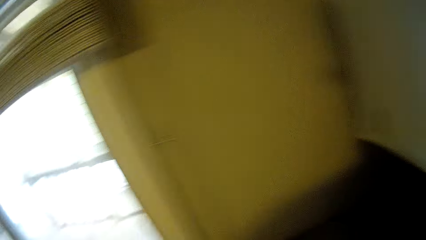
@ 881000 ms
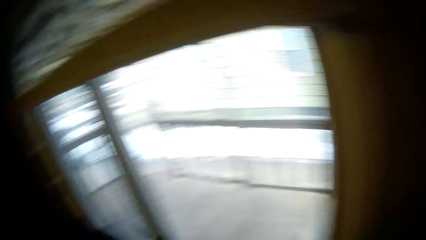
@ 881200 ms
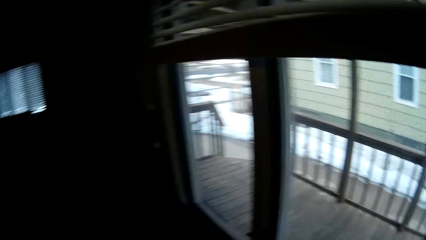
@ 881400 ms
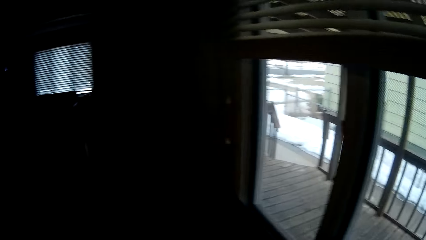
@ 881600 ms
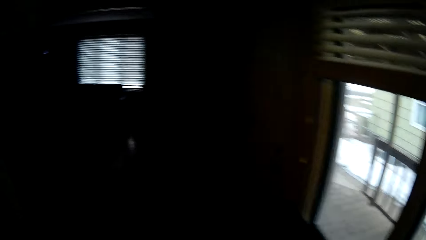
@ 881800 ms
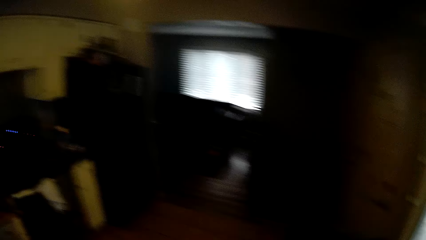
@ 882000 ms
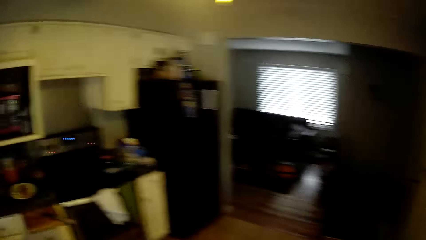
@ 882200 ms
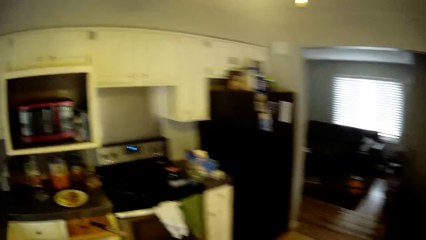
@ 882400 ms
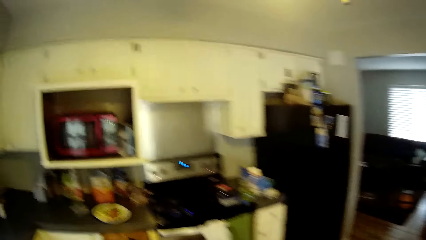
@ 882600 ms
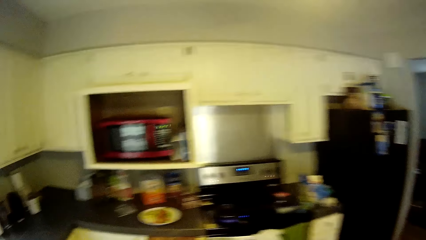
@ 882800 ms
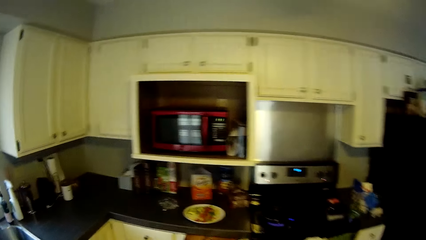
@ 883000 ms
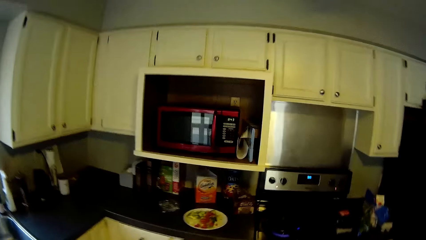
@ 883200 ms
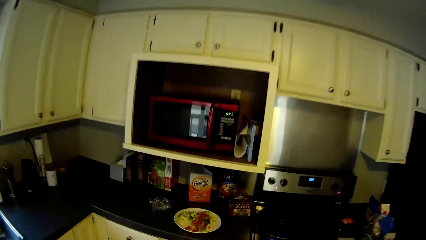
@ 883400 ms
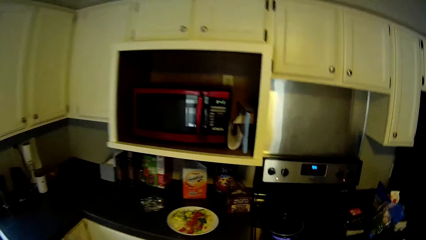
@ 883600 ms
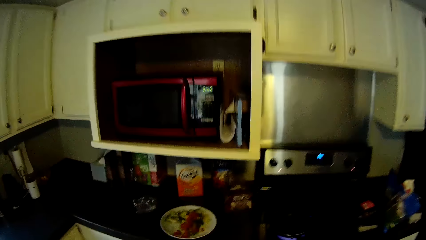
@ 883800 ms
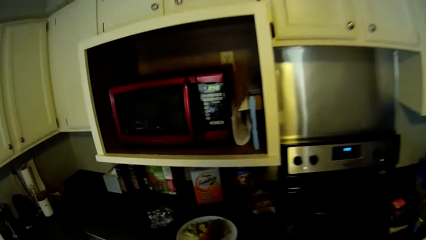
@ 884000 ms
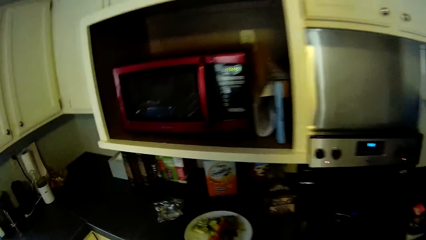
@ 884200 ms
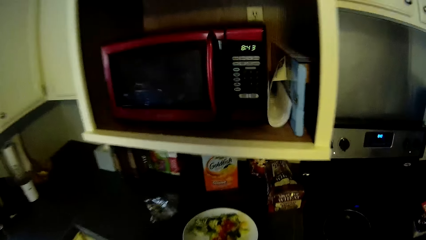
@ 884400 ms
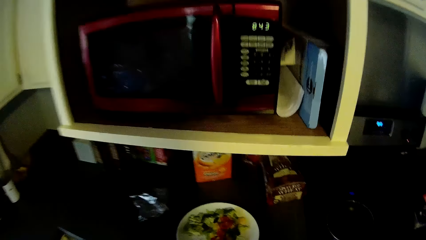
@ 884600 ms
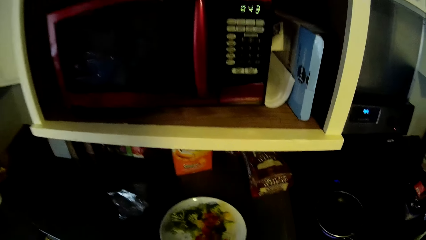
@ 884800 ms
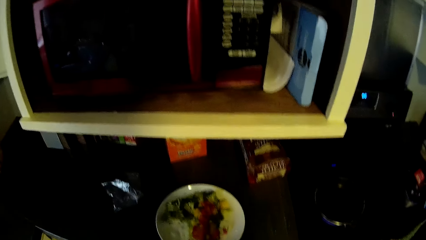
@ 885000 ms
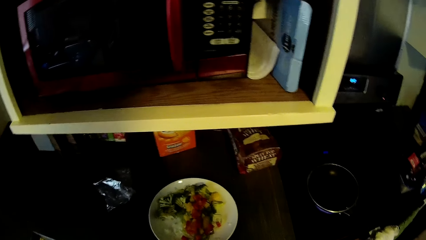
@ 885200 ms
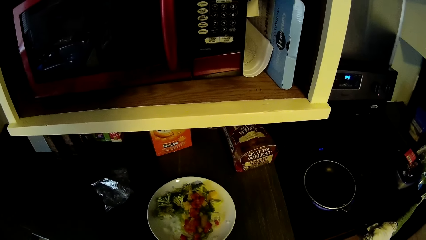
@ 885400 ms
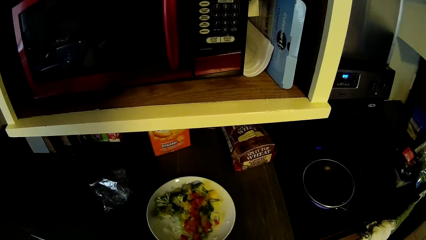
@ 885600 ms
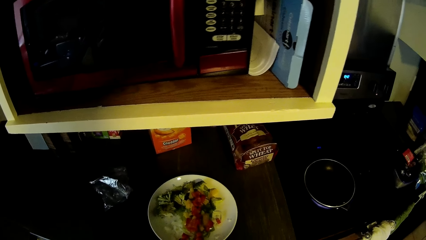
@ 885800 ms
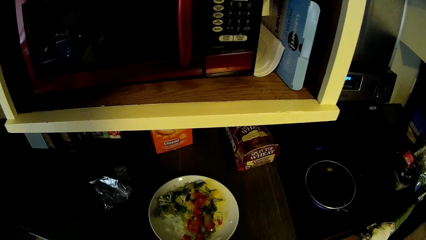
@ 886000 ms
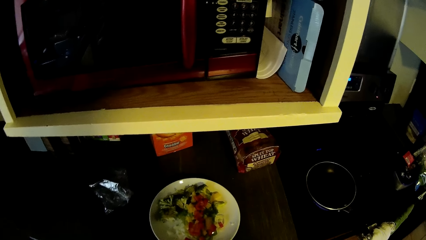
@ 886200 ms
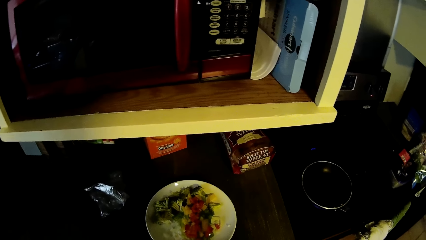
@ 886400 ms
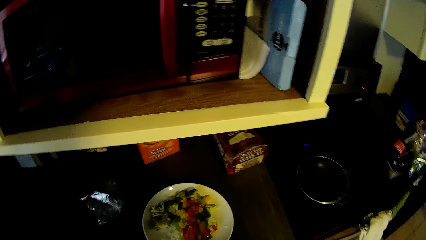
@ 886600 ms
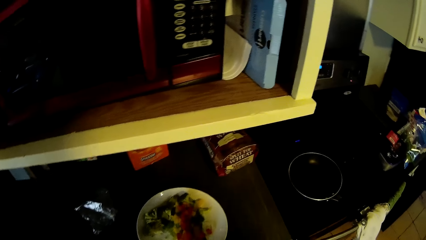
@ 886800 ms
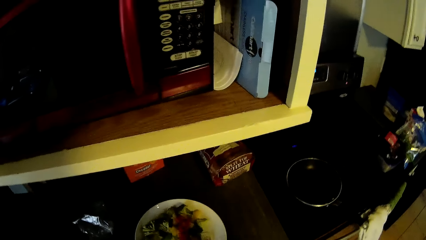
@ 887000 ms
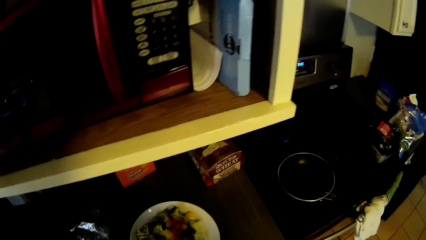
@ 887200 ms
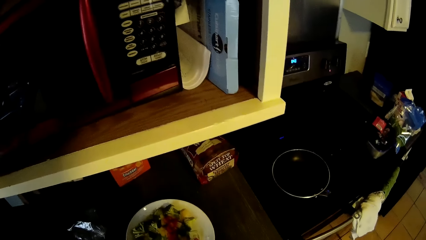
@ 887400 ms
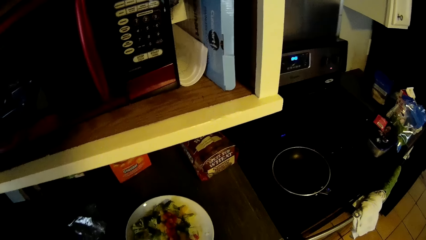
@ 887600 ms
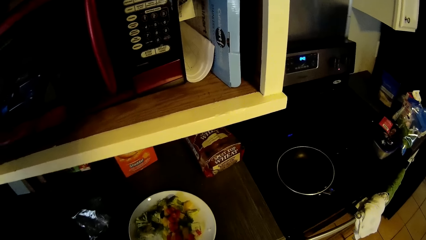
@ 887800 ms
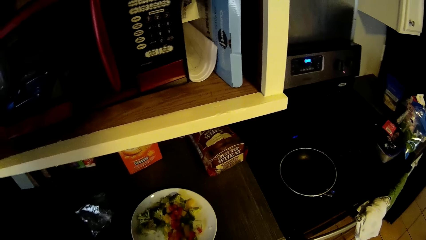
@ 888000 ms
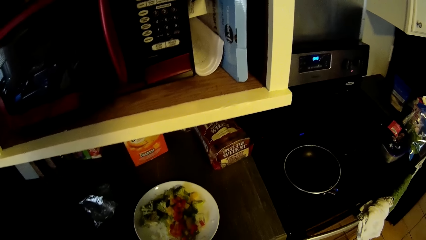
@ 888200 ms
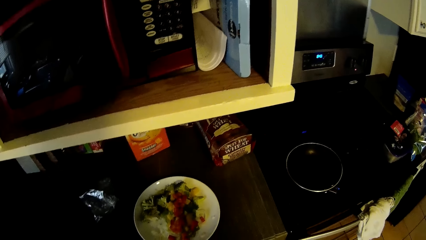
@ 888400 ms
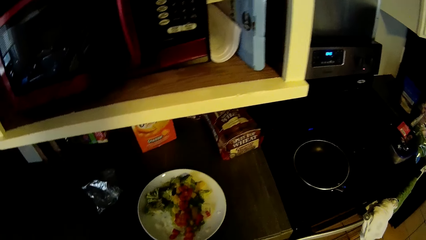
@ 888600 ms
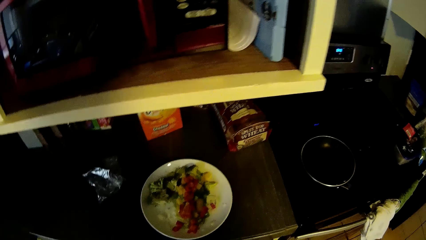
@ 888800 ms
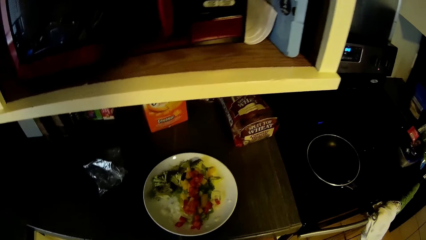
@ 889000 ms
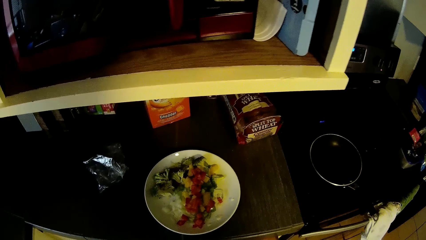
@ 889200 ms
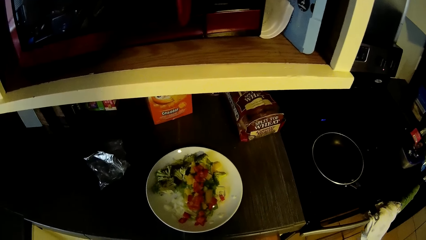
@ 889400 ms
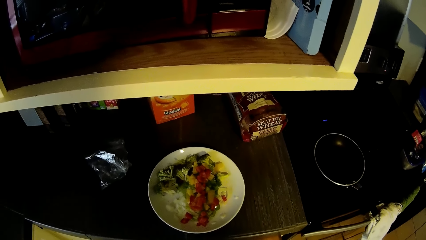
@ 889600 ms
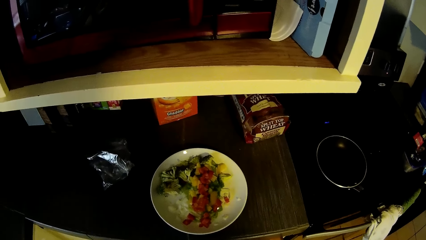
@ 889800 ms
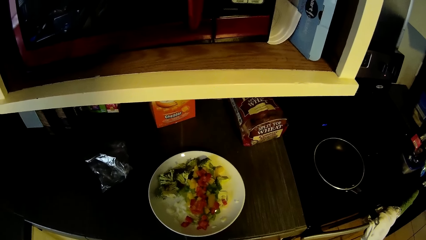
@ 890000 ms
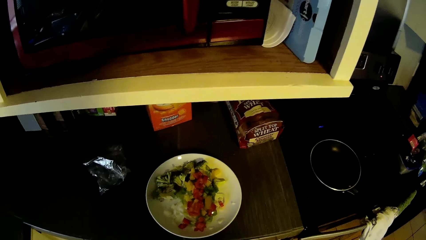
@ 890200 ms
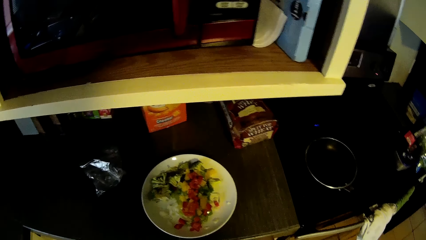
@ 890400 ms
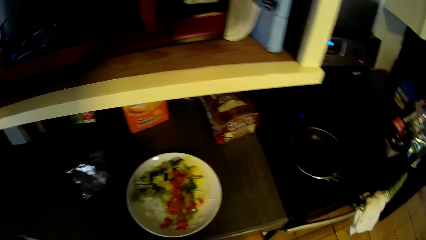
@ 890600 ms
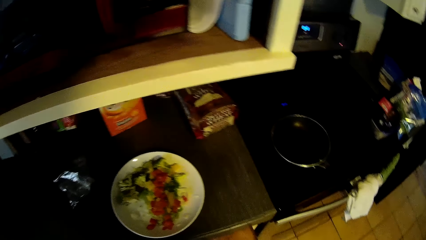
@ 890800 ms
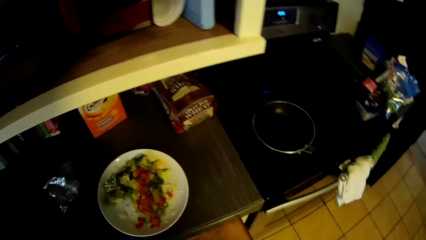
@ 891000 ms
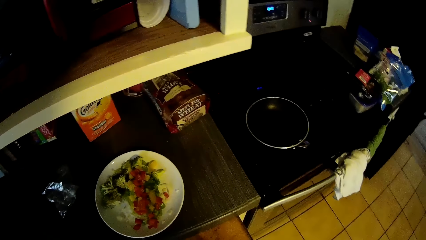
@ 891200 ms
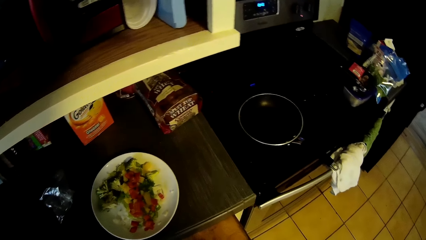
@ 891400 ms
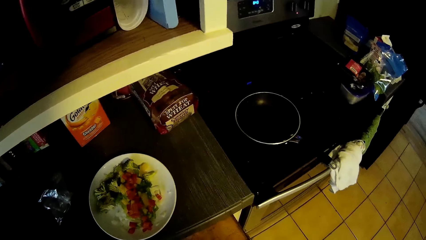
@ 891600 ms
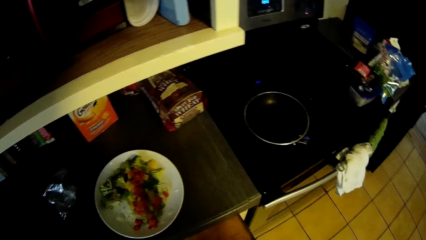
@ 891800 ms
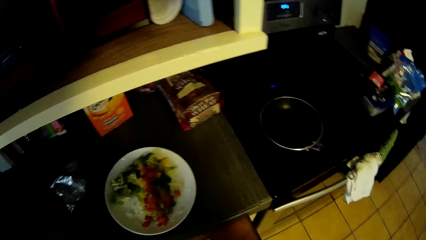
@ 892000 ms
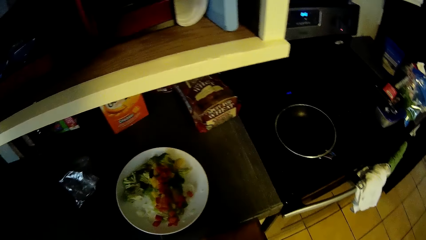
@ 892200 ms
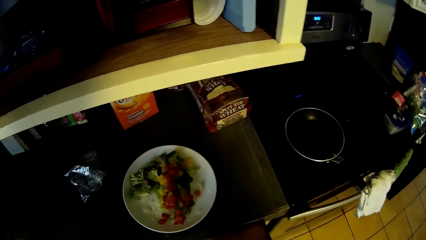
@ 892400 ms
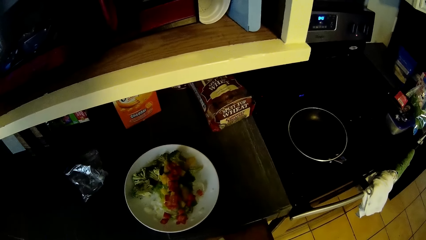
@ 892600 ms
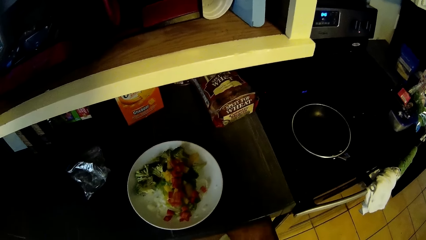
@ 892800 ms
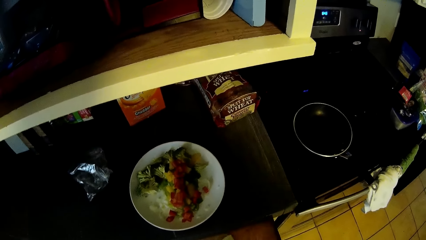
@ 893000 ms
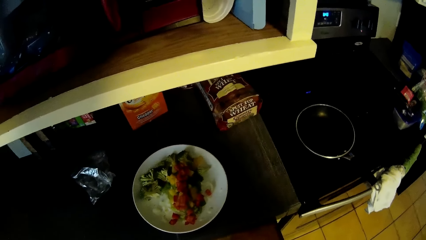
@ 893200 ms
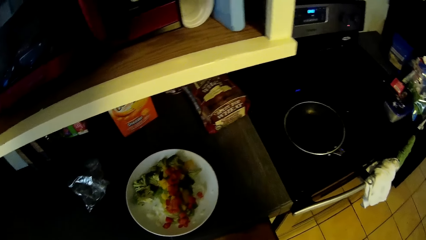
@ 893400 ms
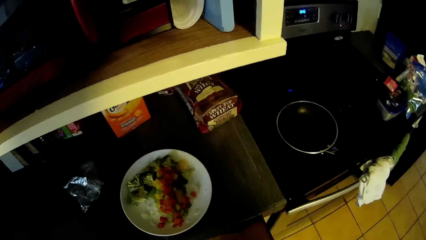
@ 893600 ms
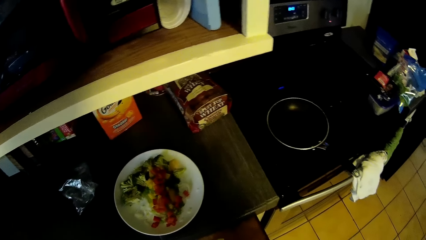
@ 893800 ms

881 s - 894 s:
The camera wearer walks in the kitchen. They stand along the countertop near the microwave in the cabinet. They stare around the cooker and countertop.

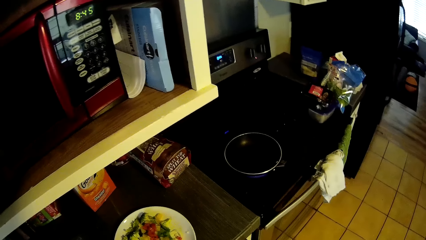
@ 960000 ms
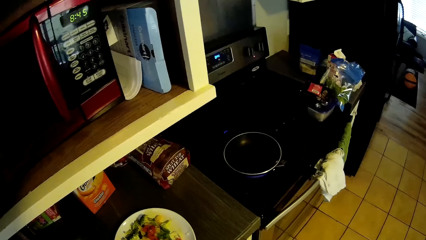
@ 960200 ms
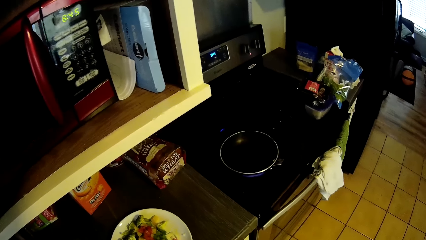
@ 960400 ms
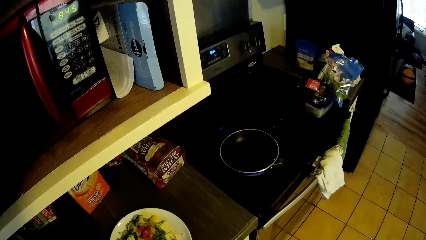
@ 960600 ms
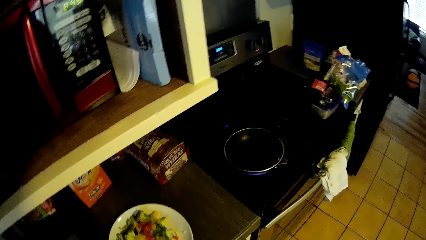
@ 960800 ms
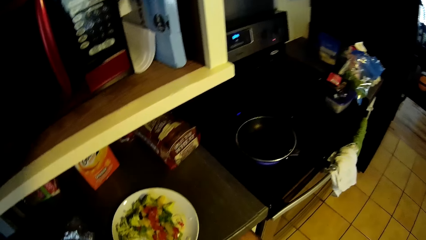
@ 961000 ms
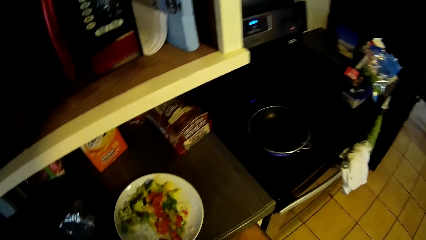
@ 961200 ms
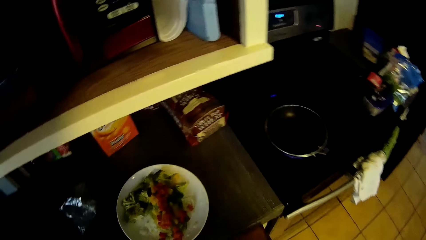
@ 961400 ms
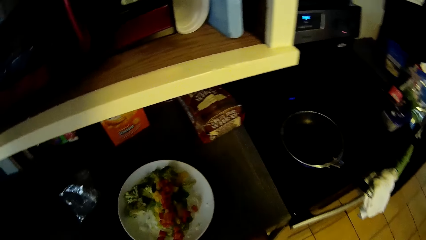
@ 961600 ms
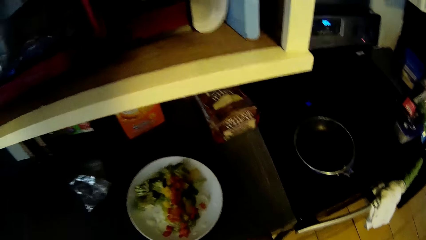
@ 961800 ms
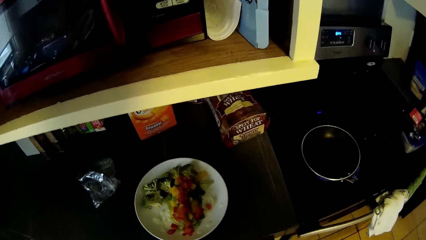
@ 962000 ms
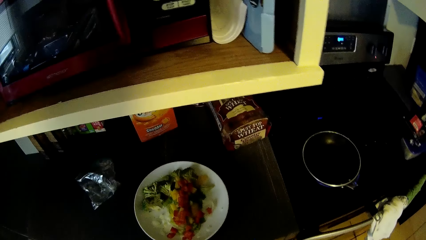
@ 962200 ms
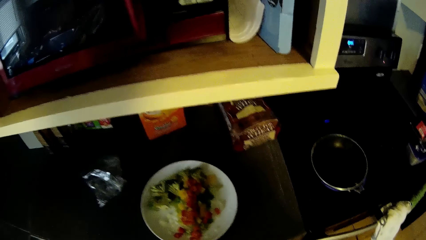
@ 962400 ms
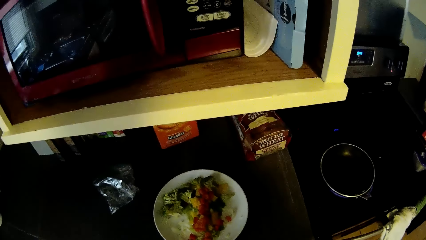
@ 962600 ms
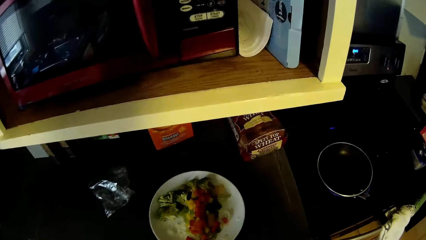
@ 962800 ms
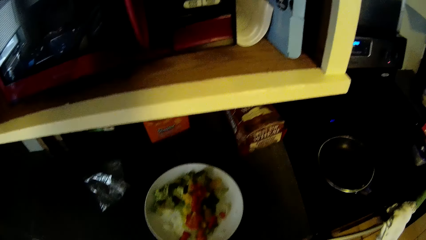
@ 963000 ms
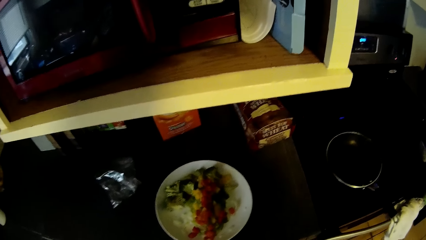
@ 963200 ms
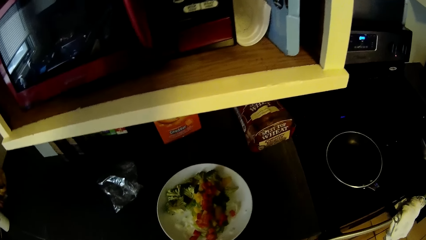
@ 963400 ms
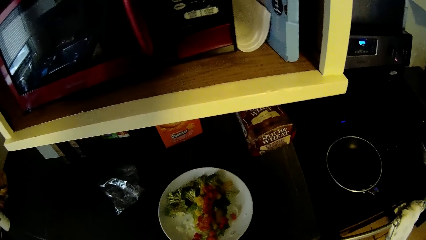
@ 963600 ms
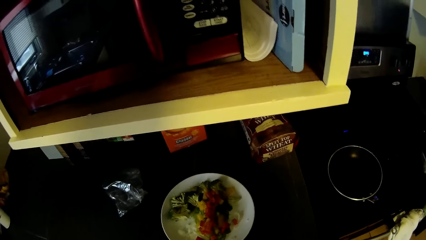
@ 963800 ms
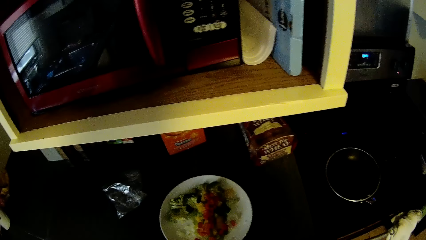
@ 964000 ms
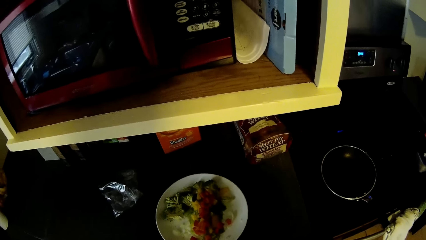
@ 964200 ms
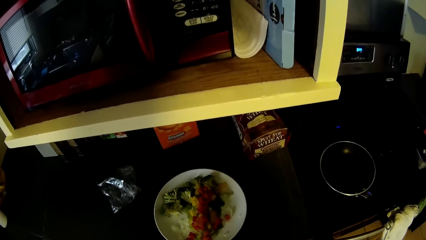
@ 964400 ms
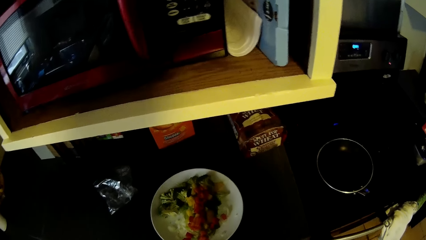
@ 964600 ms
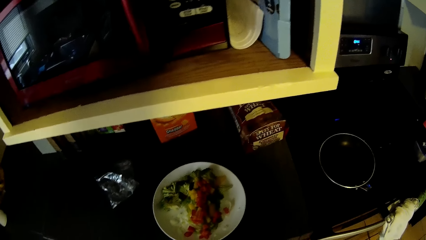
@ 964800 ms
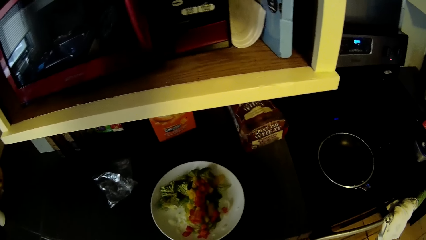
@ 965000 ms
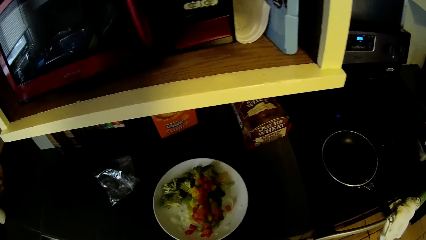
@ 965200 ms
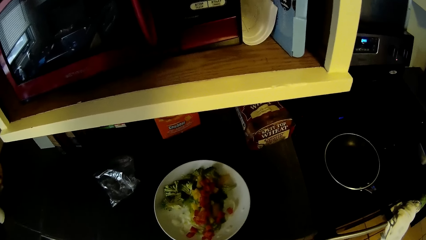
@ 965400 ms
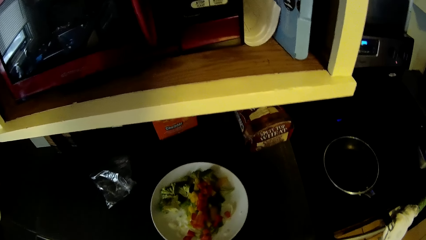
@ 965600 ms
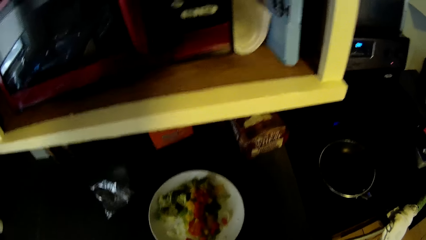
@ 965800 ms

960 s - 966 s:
The camera wearer slices something on the countertop.
